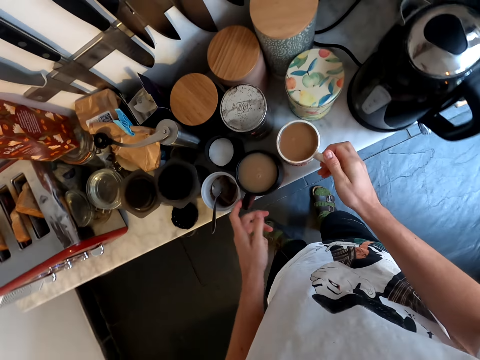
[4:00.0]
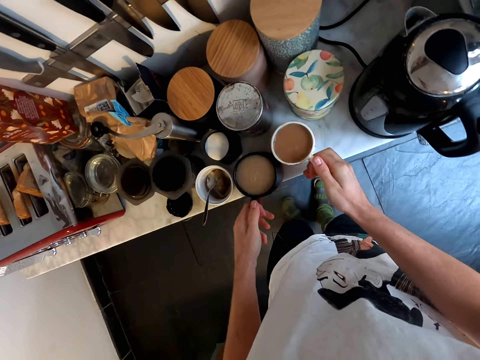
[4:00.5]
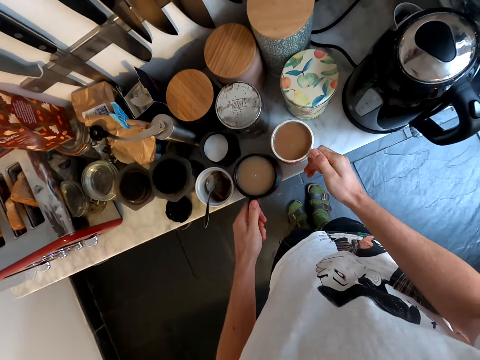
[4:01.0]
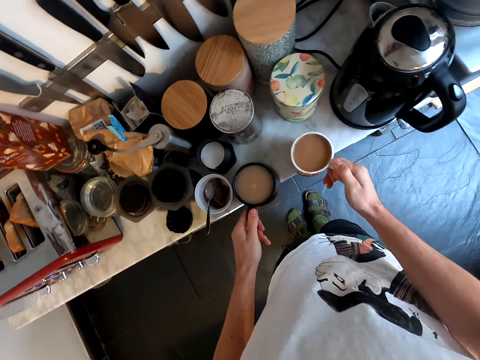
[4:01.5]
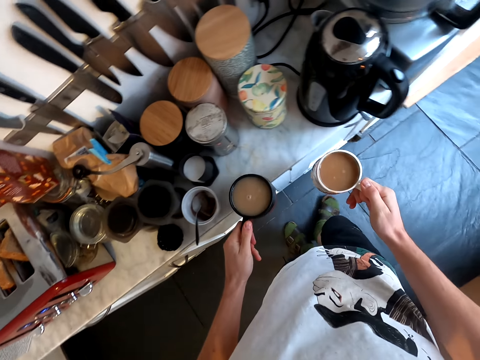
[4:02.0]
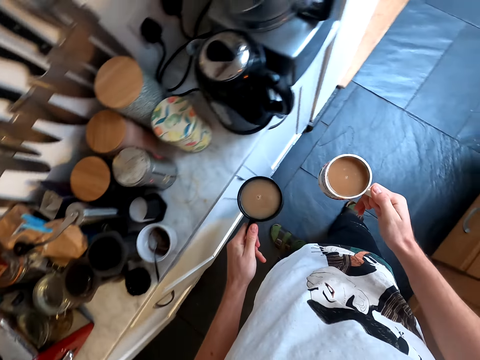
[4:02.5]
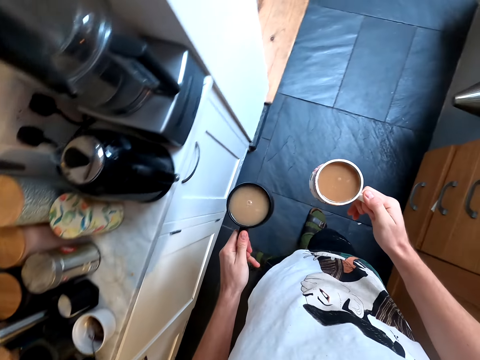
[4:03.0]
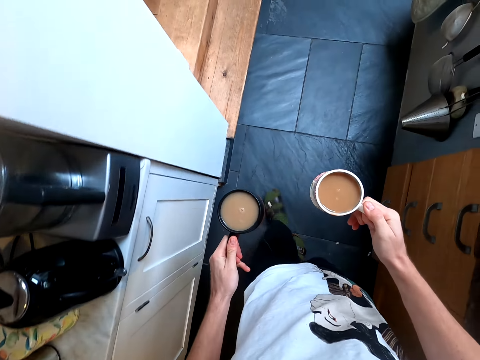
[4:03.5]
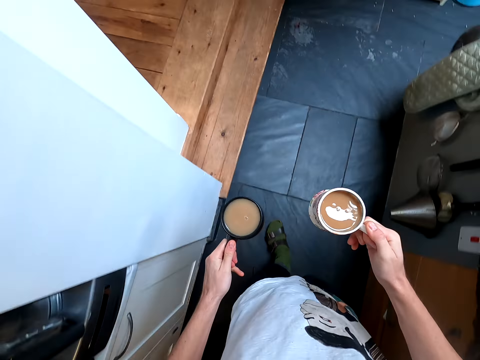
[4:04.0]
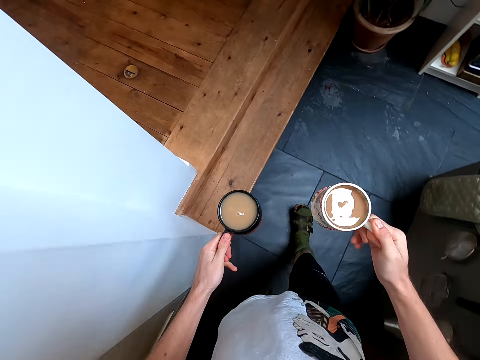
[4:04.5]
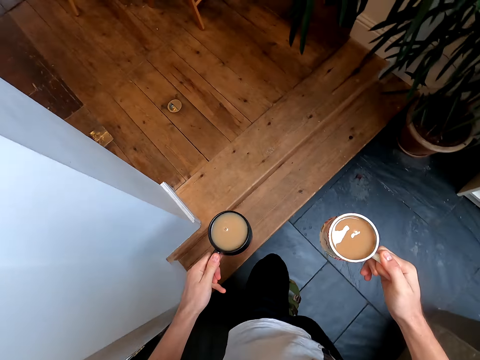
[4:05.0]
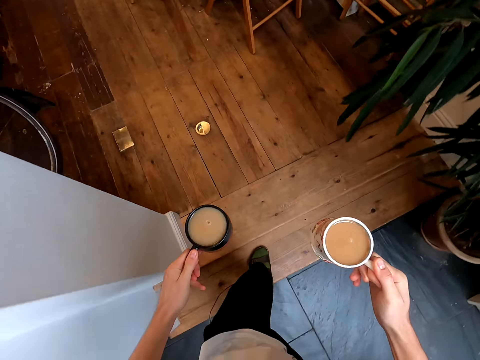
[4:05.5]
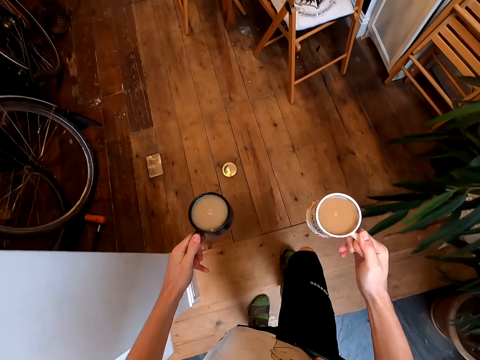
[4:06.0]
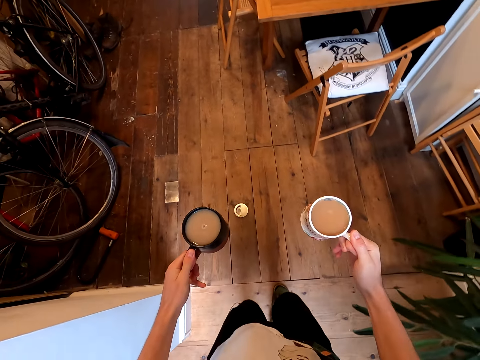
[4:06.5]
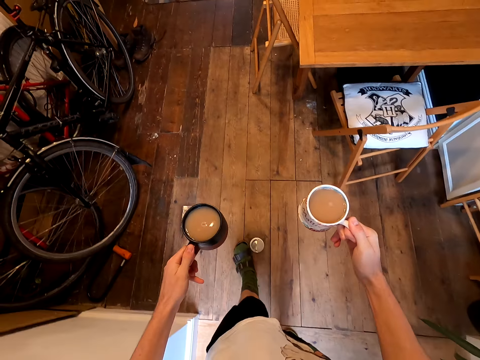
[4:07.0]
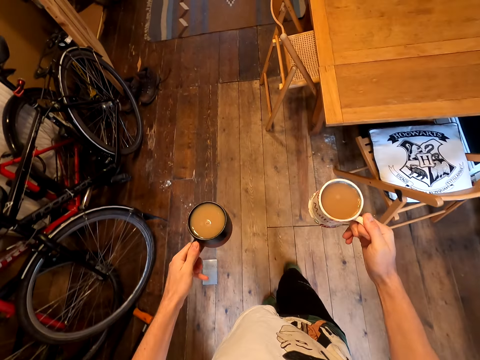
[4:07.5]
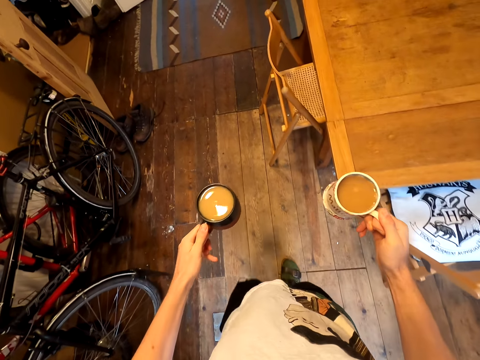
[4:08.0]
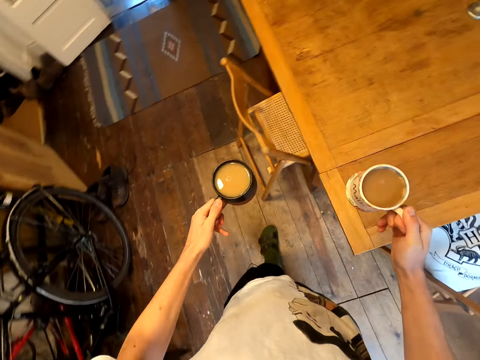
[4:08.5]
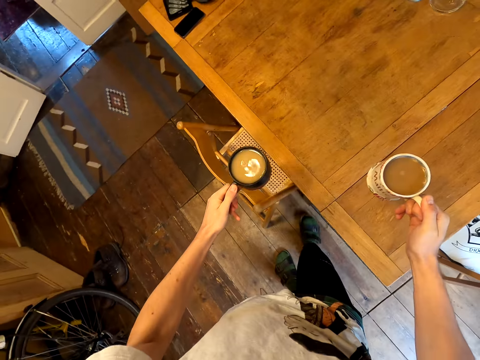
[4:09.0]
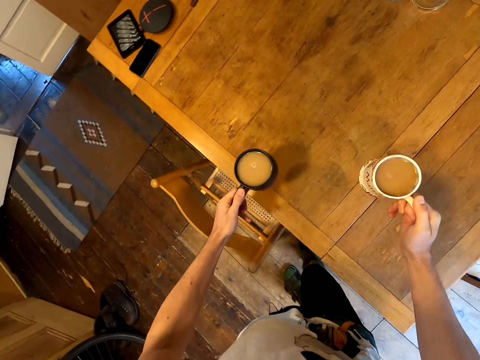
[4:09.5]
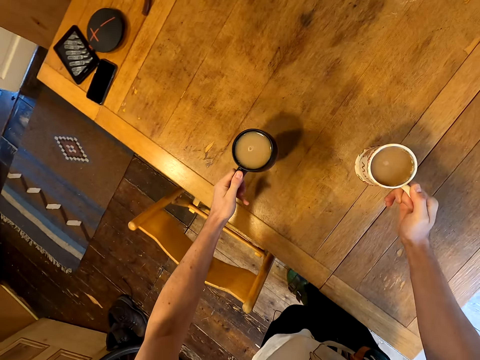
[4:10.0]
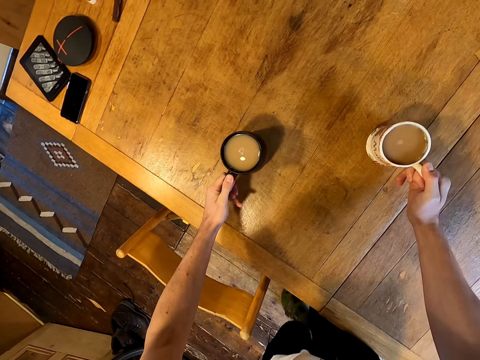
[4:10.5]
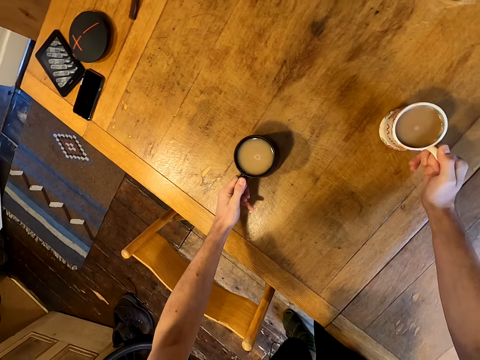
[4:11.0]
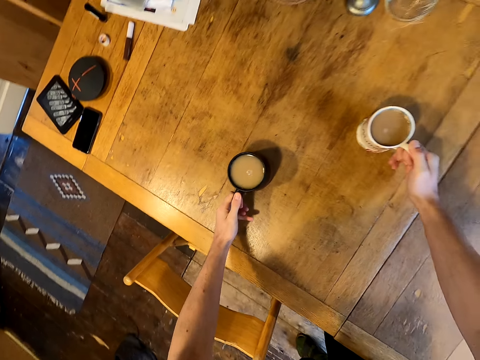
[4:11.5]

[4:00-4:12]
The camera wearer picks up the mugs of tea. They walk around the kitchen. They walk around the house. They put the mug on the table. They put the mug on the table again.

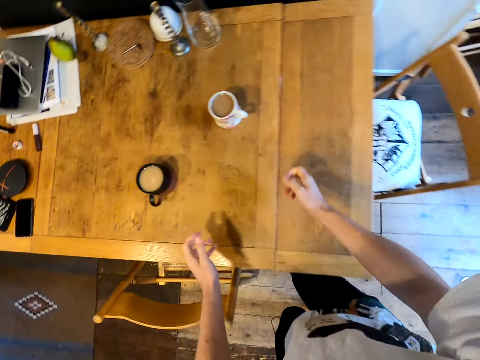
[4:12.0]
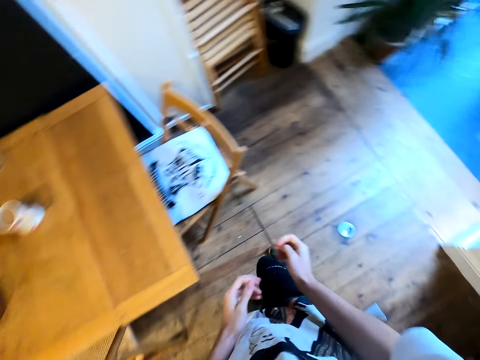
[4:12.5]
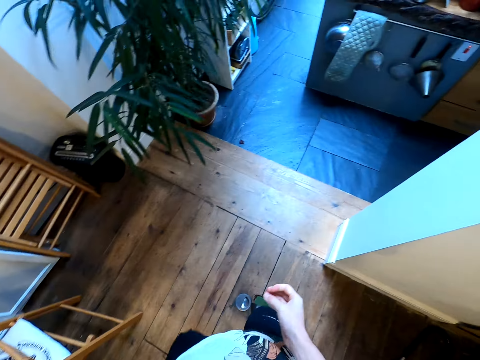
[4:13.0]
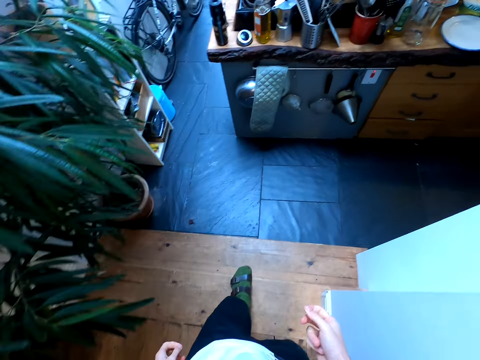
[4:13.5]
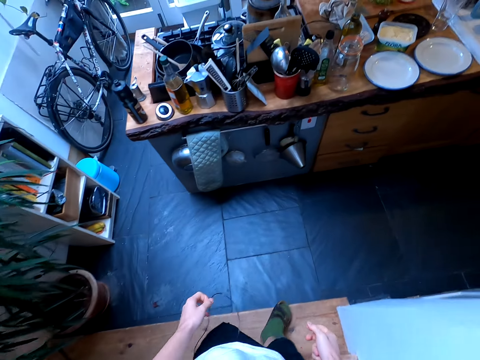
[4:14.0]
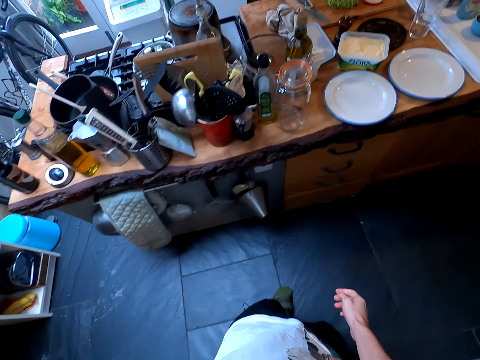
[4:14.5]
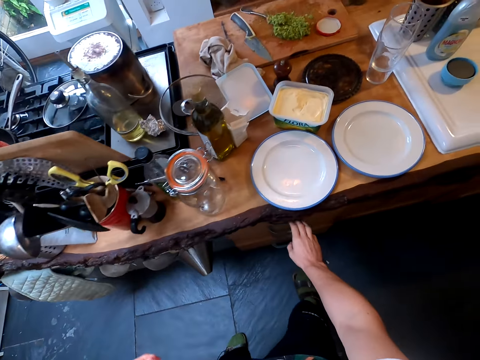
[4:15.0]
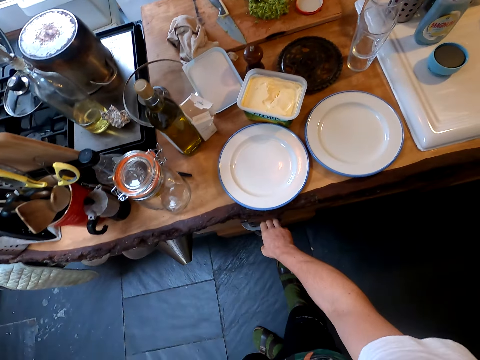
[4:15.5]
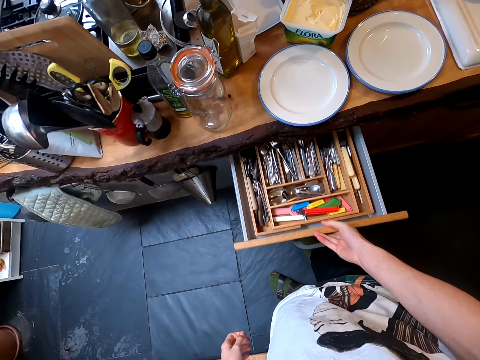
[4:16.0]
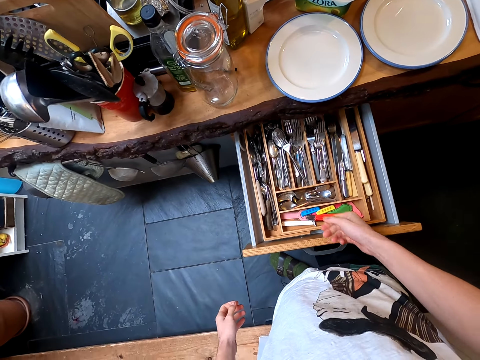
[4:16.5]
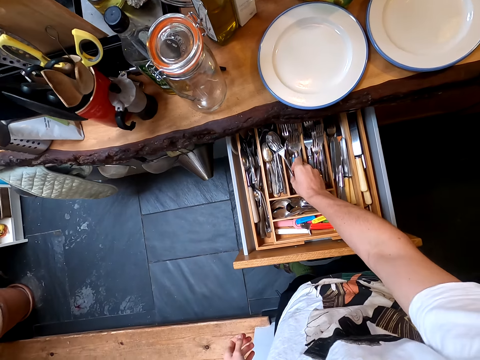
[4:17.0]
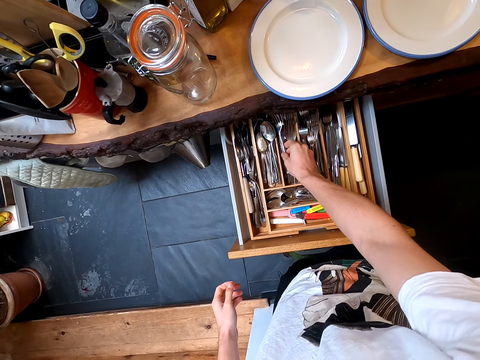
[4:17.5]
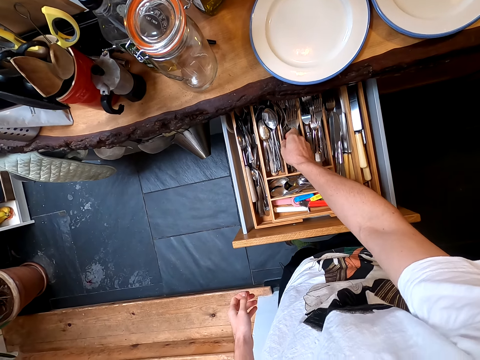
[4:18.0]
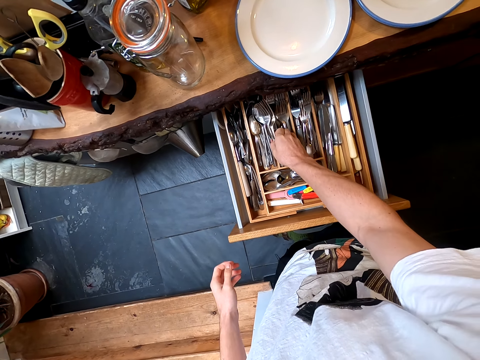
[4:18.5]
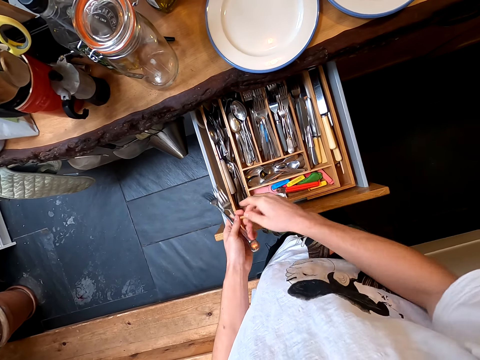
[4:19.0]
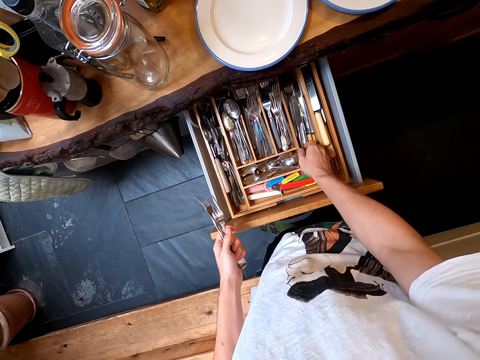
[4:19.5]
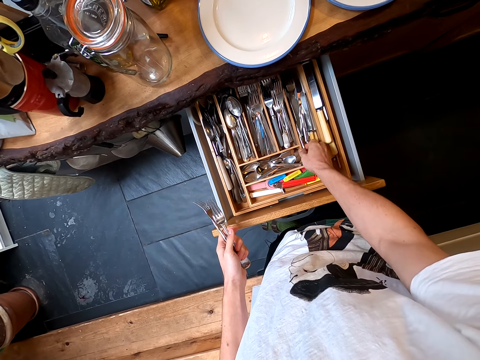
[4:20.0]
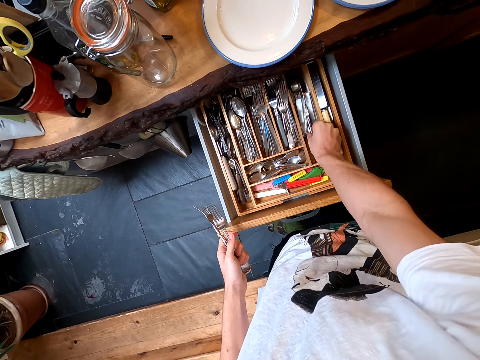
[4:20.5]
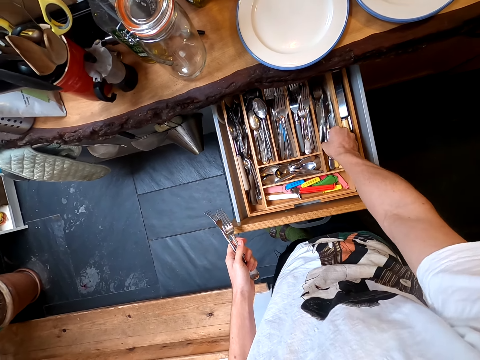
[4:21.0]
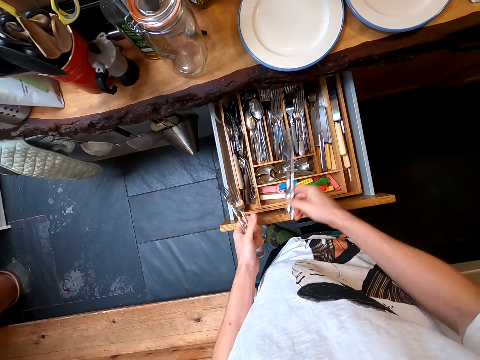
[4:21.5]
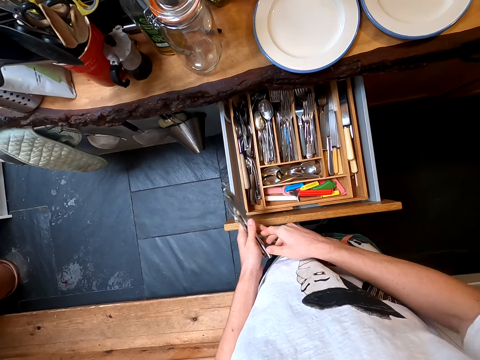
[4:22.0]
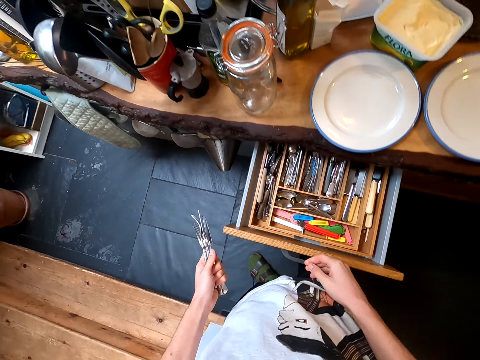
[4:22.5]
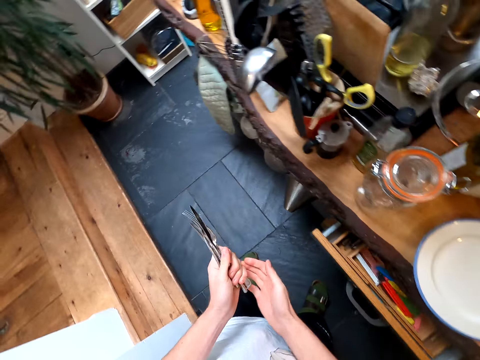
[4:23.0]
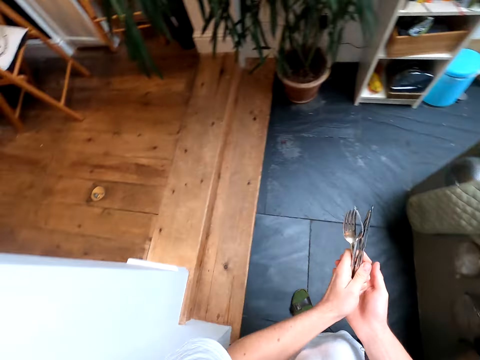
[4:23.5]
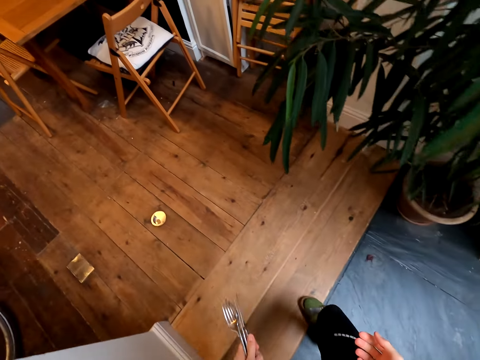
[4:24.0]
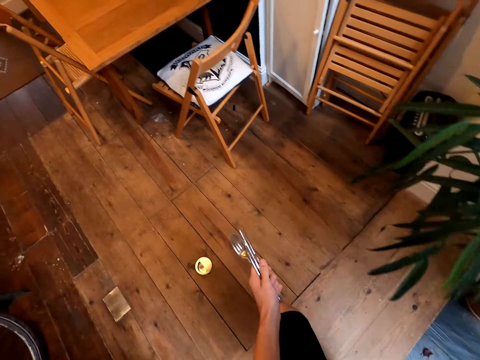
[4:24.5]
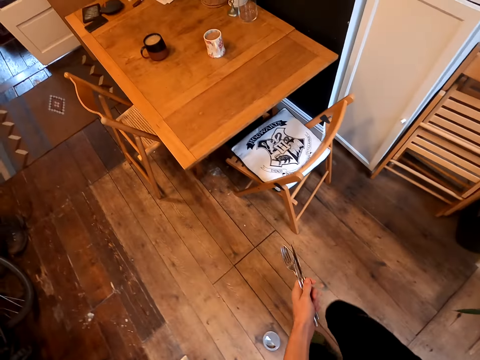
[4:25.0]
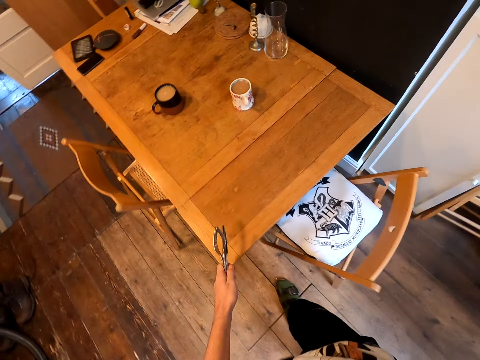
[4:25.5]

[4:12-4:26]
The camera wearer walks around the house and walks around the kitchen. They open a drawer. They pick up a fork. They switch the forks to the other hand. They pick up a knife. They switch the knife to the other hand. They close the drawer. They walk around the kitchen and walk around the house.
